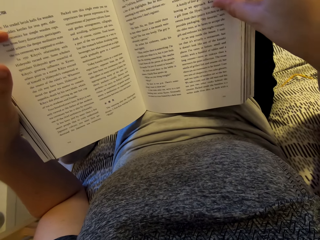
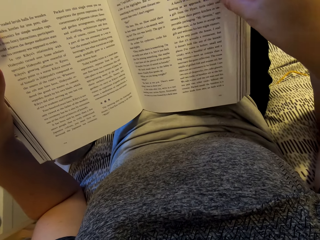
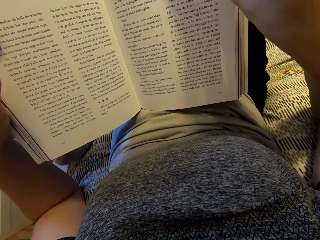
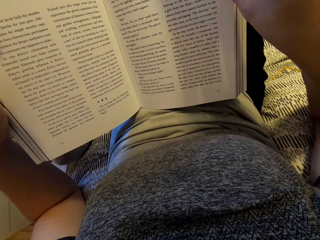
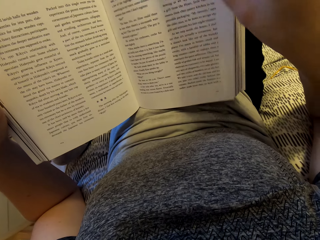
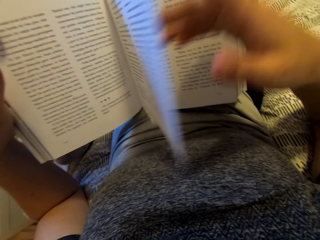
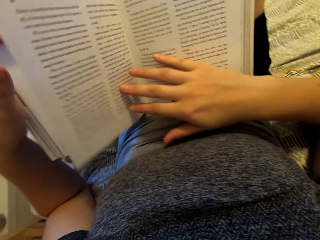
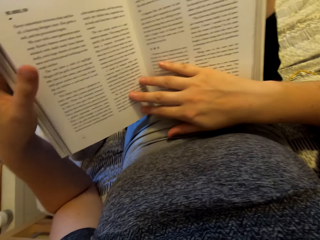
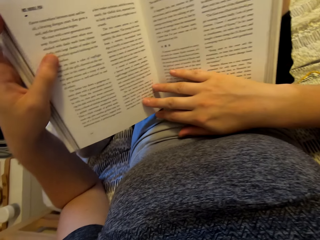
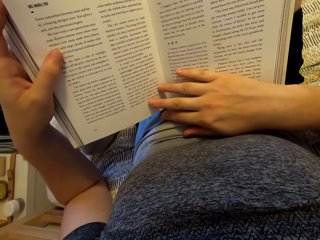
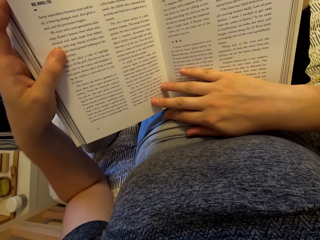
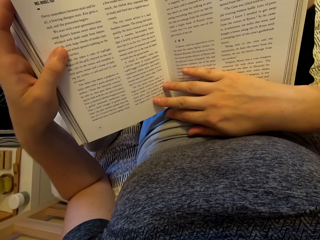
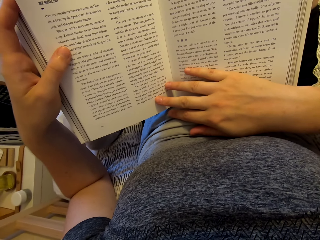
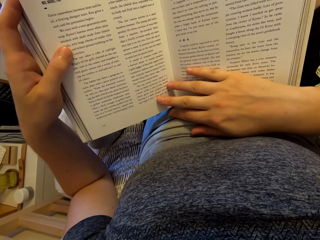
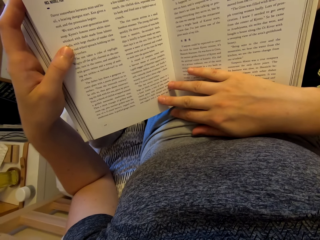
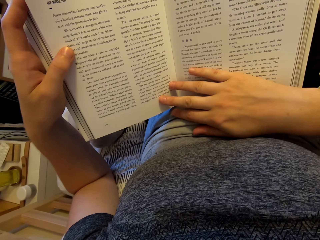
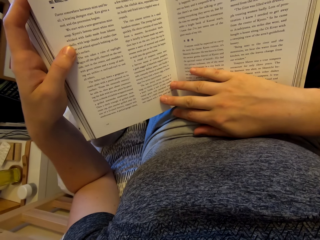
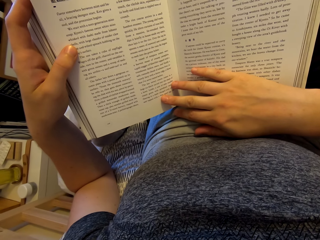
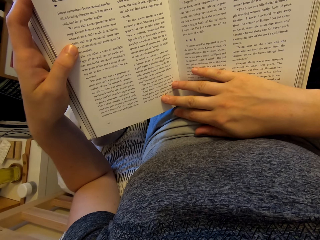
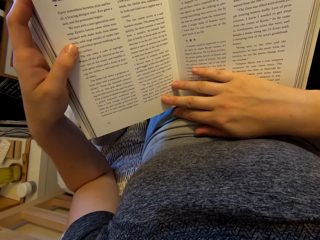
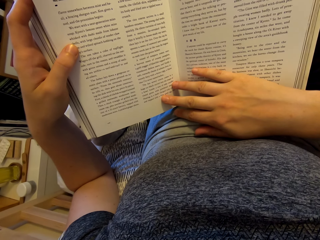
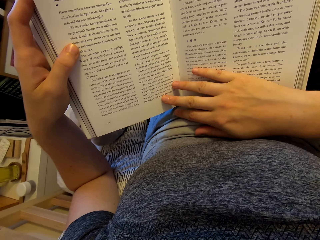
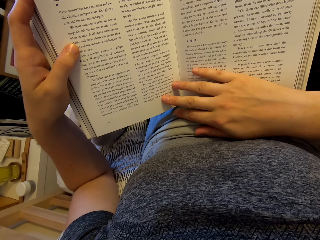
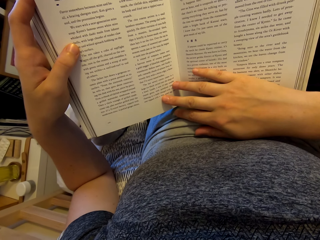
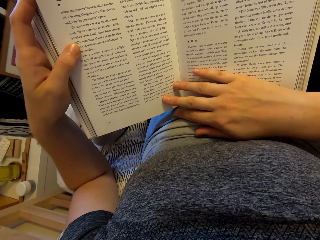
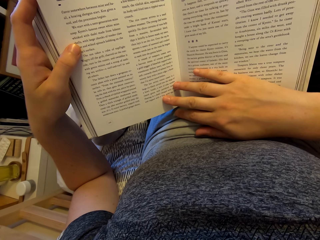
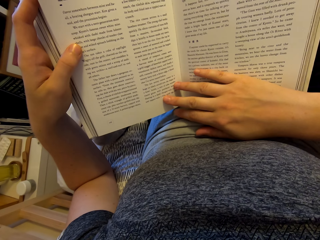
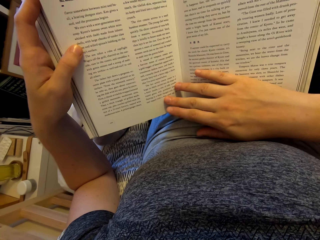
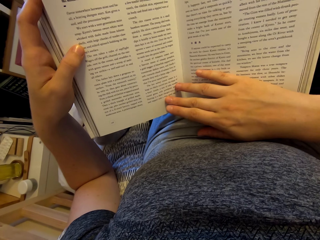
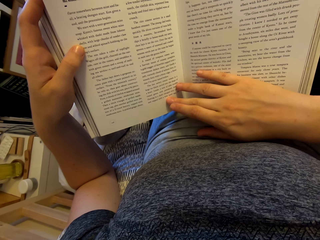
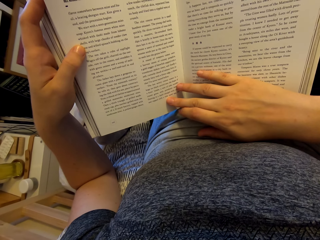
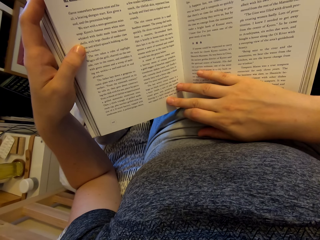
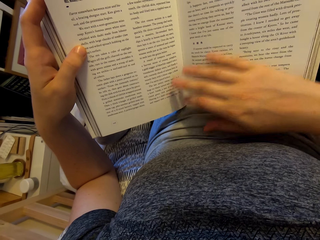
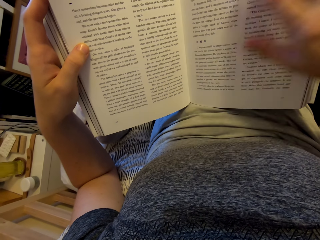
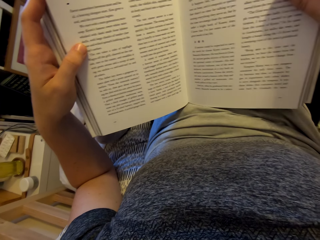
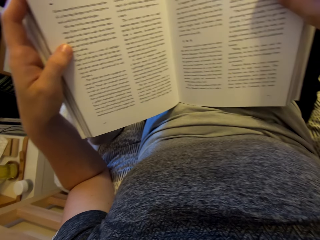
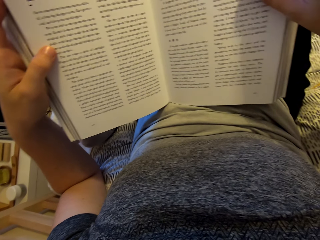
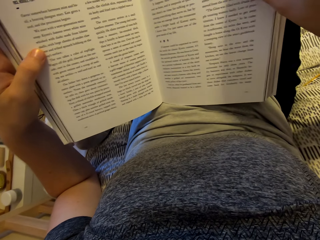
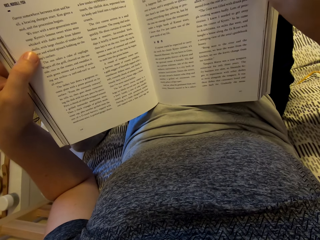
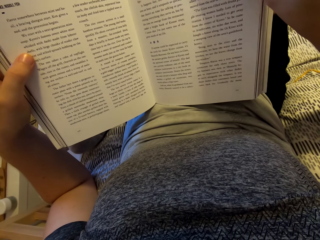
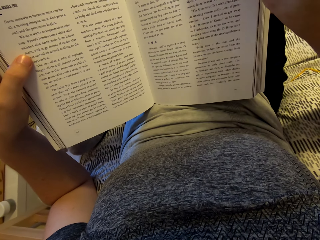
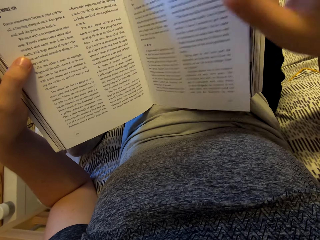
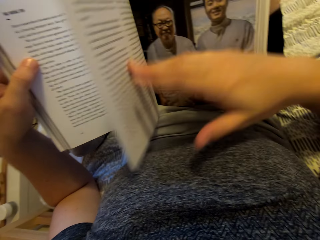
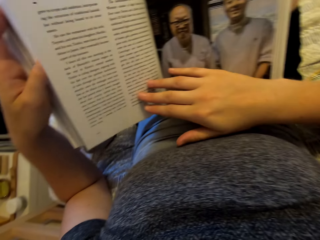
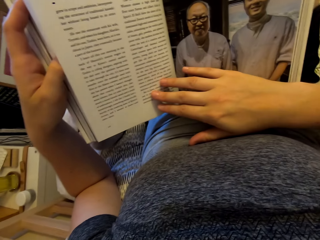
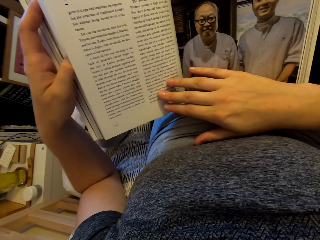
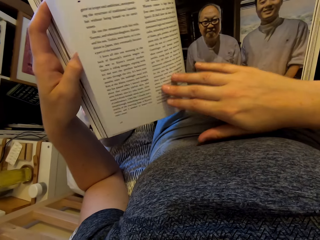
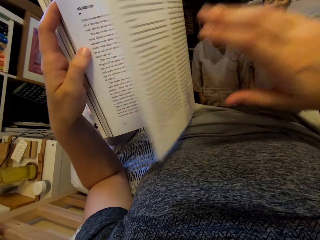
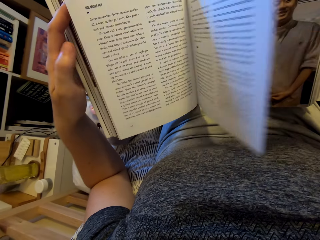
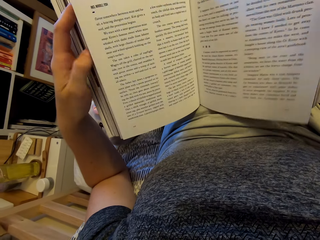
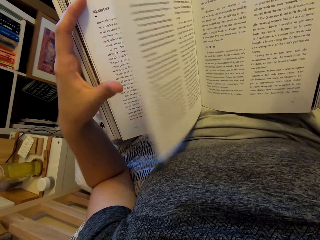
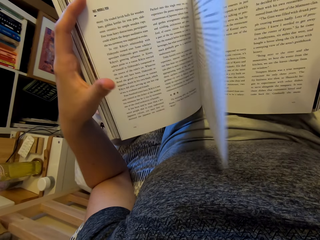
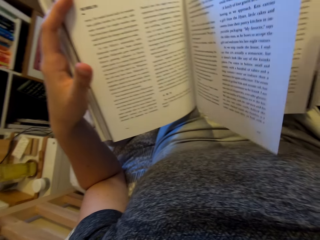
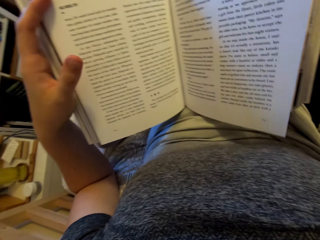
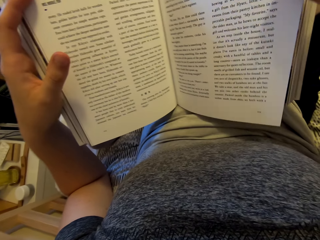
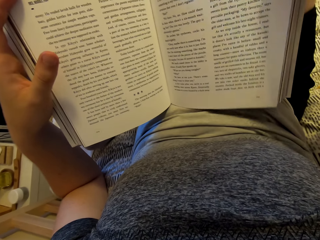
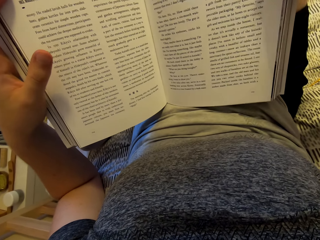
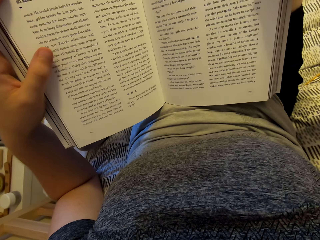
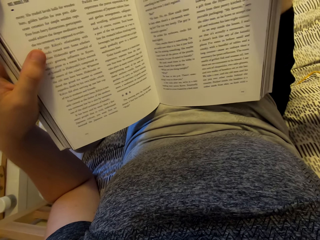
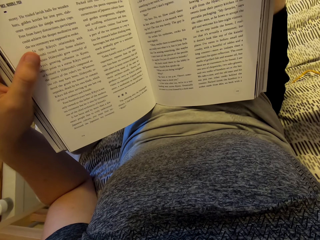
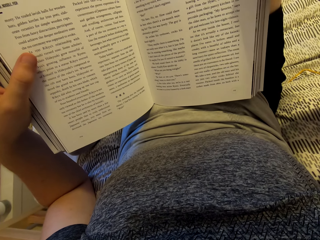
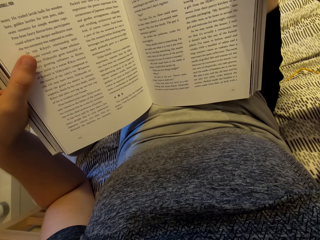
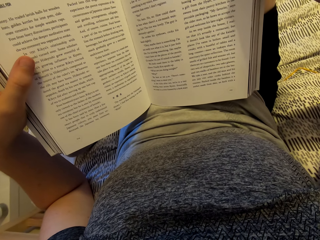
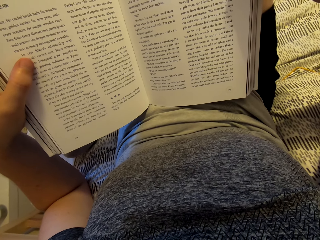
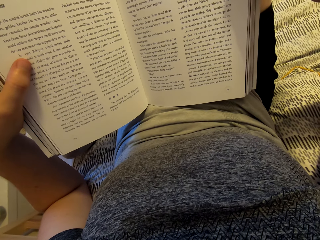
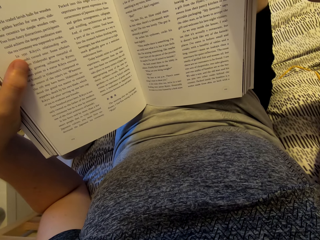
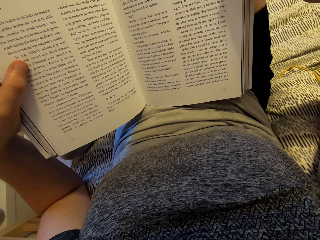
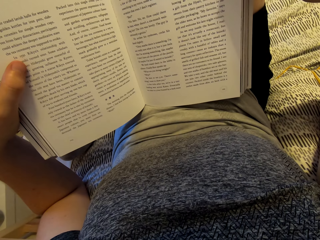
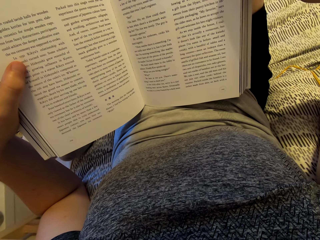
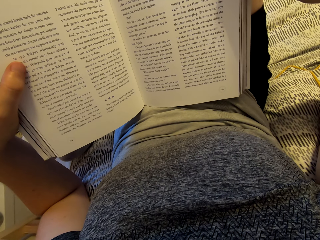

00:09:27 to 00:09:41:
The camera wearer reads a book. They open a page in the book. They read the book. They open a page in the book. They read the book.

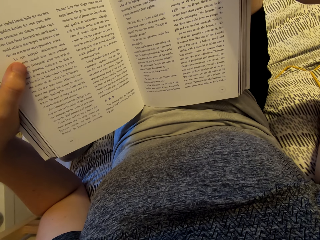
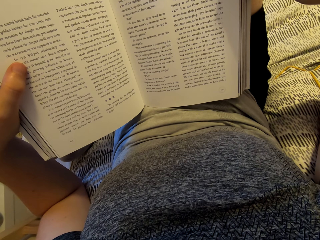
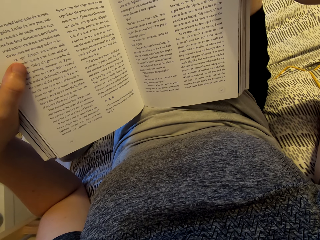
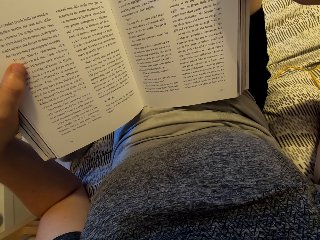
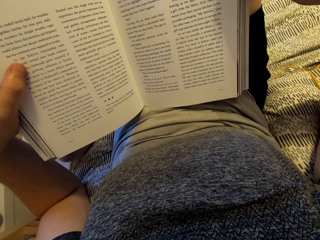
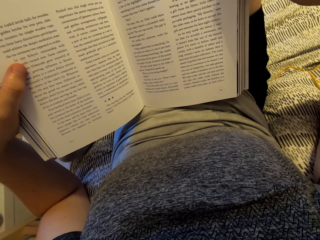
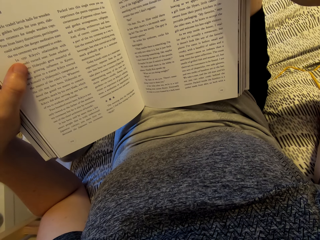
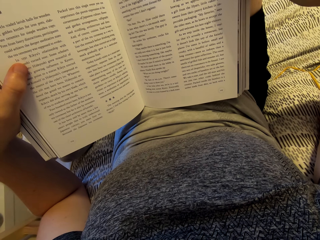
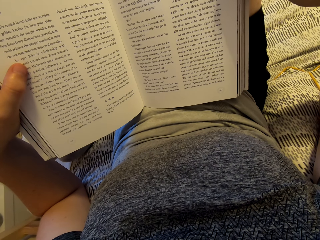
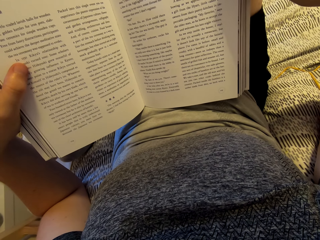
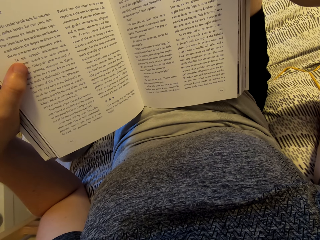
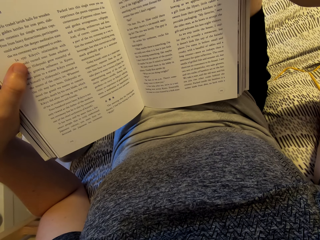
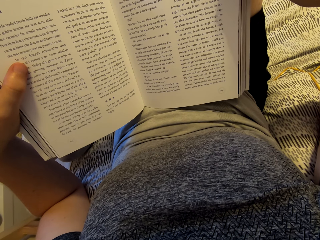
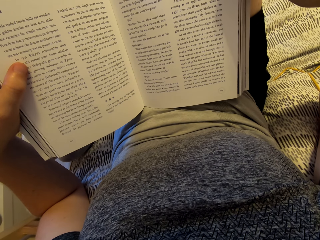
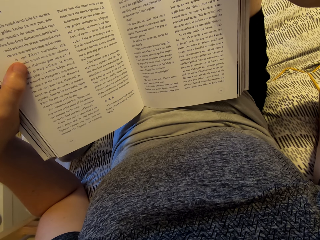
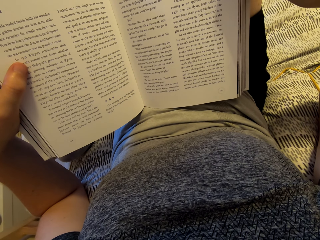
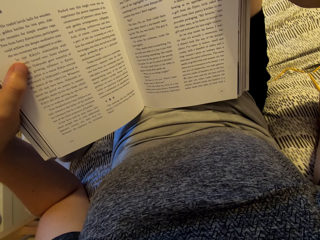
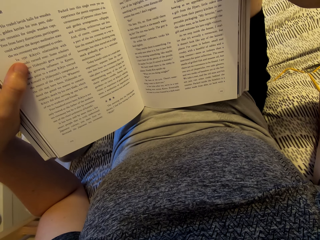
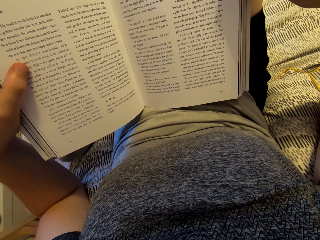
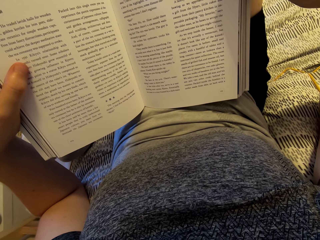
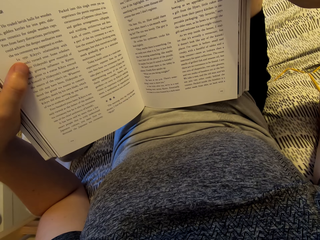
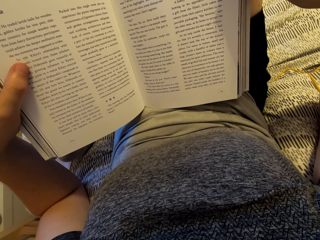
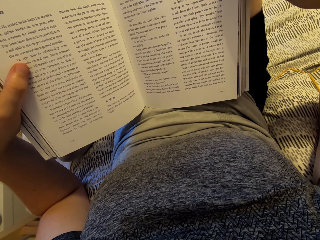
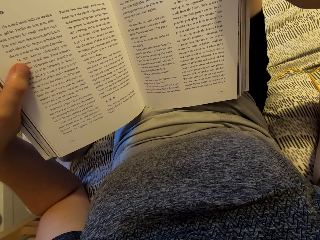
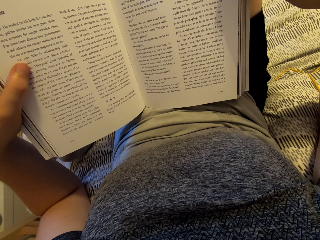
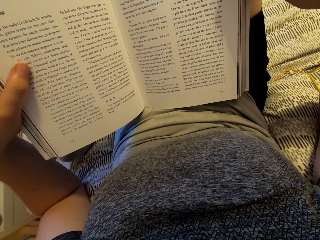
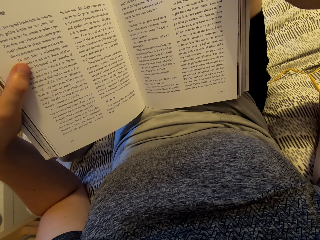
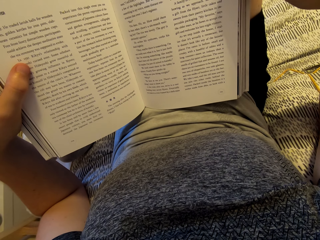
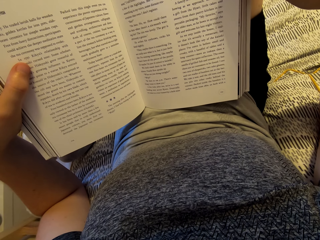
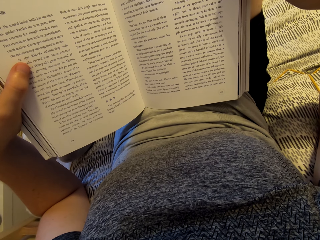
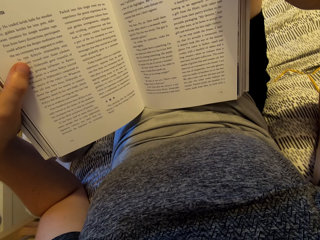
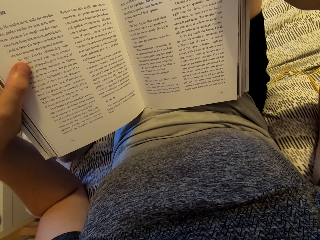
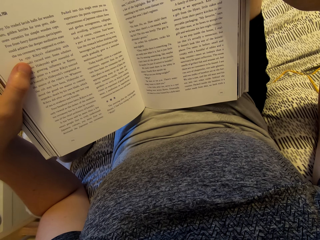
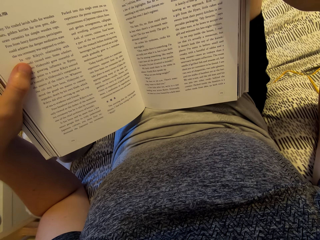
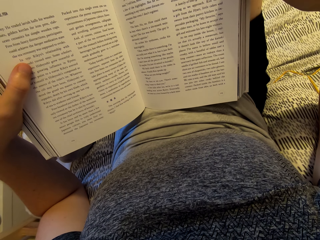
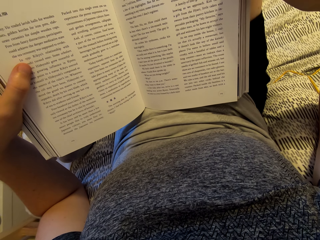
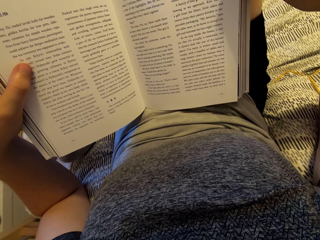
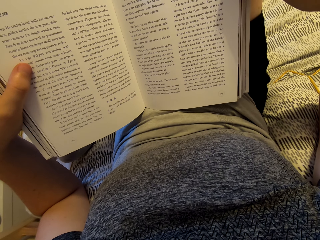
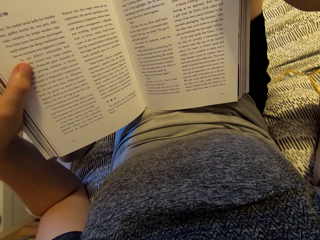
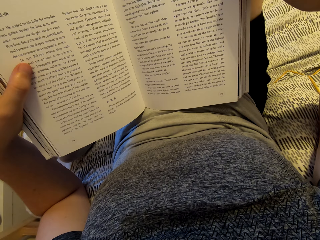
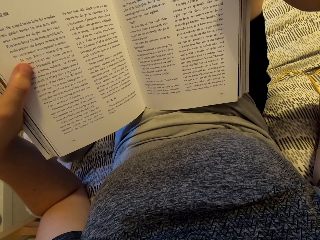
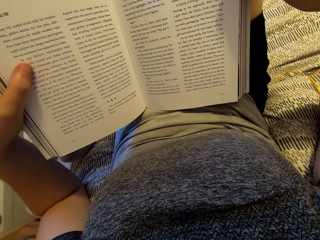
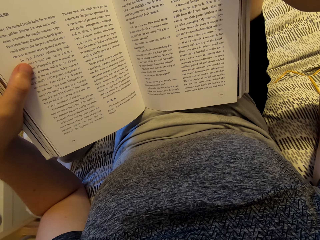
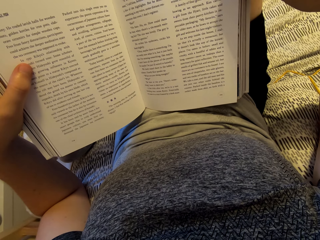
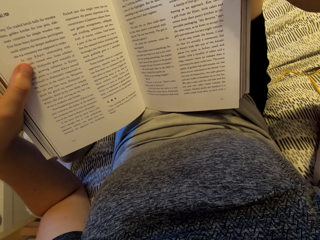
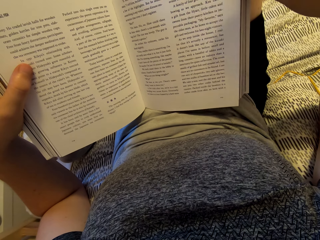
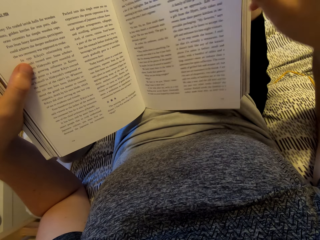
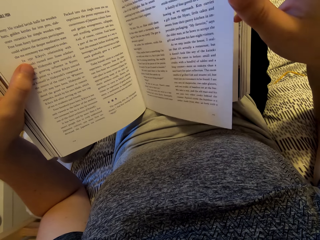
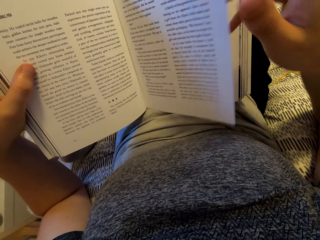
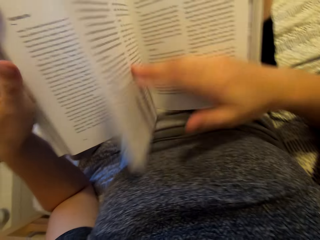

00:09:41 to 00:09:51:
The camera wearer reads the book. They open a page in the book.
